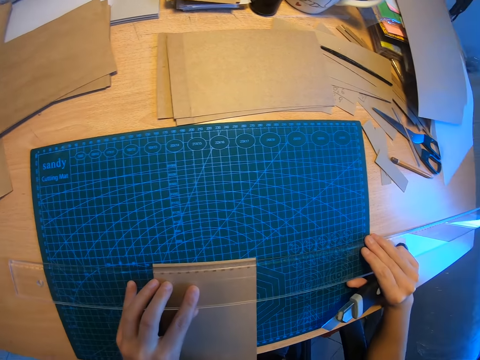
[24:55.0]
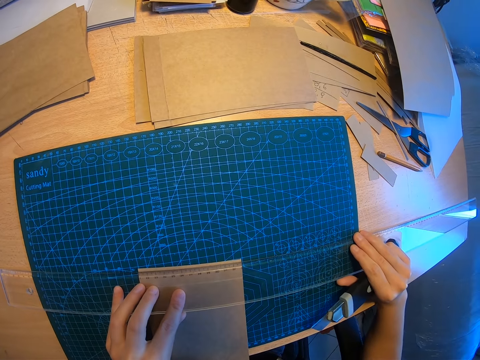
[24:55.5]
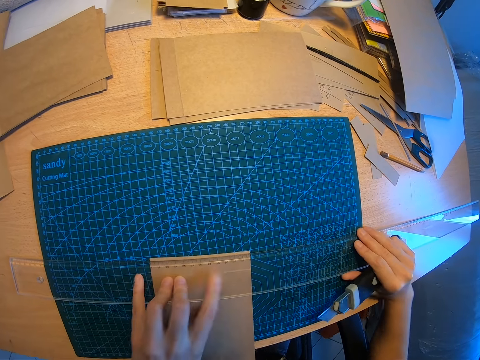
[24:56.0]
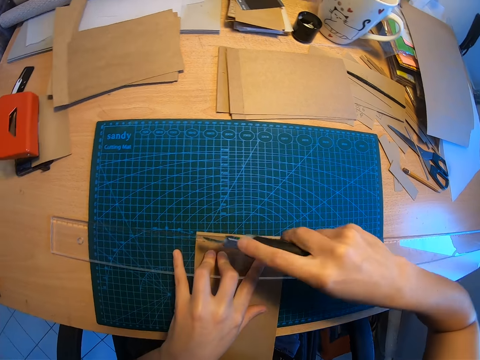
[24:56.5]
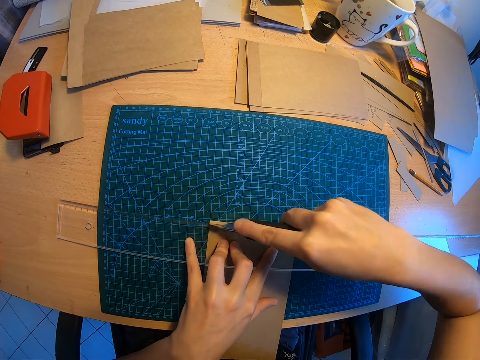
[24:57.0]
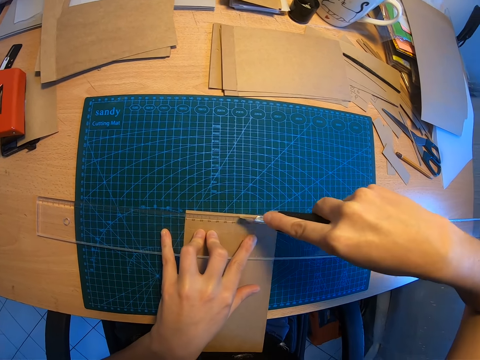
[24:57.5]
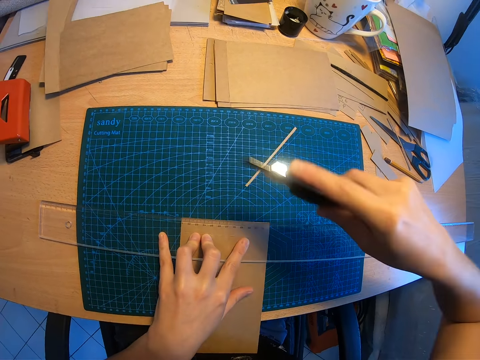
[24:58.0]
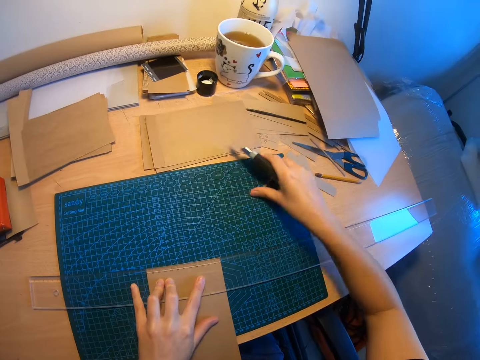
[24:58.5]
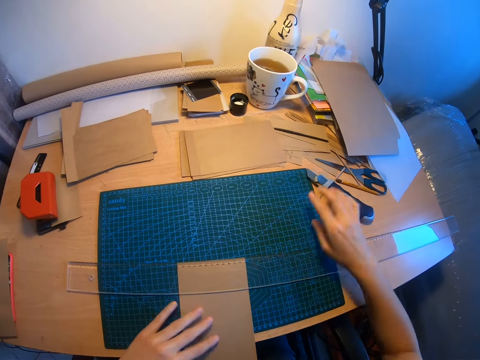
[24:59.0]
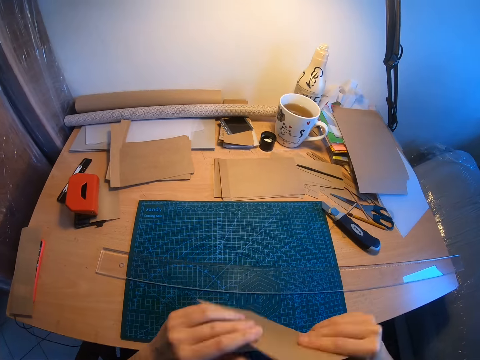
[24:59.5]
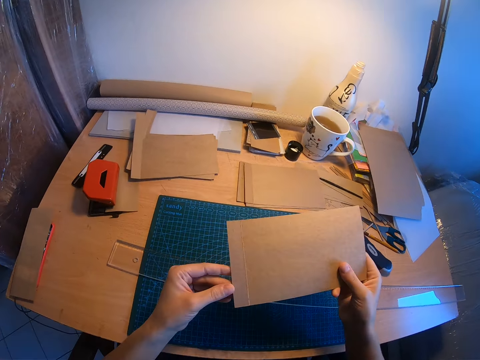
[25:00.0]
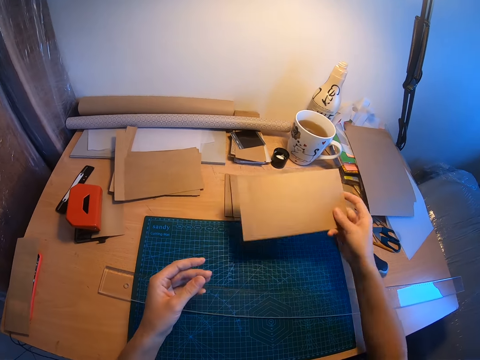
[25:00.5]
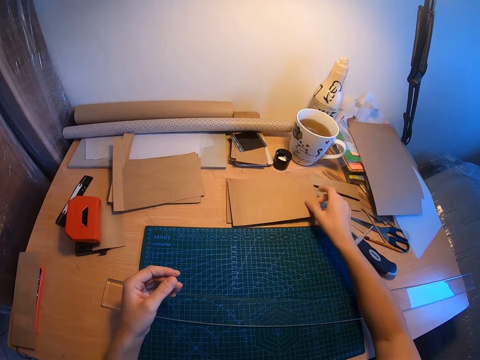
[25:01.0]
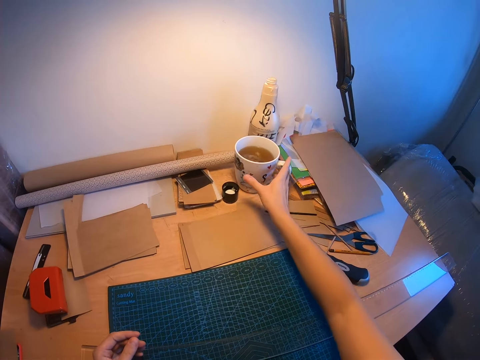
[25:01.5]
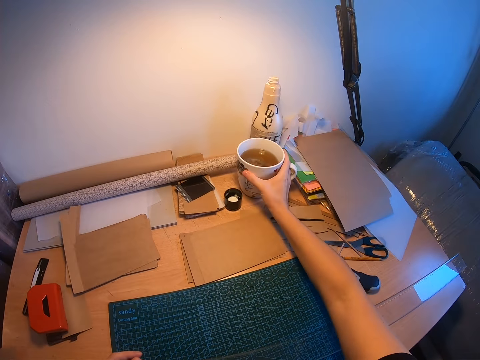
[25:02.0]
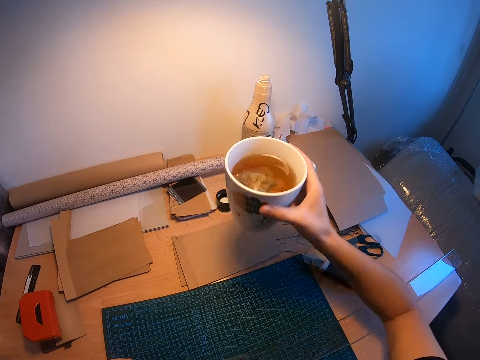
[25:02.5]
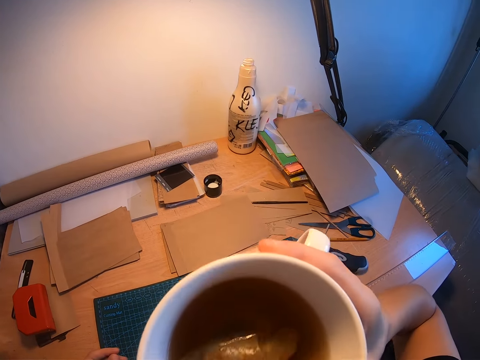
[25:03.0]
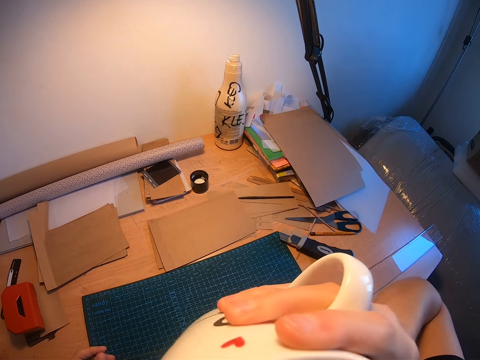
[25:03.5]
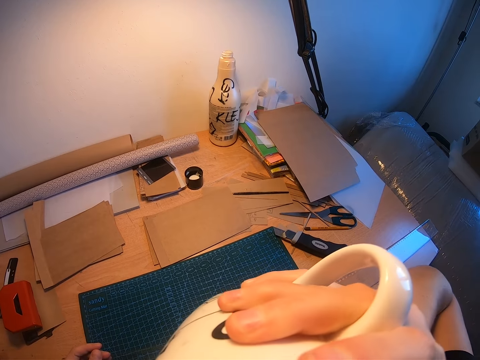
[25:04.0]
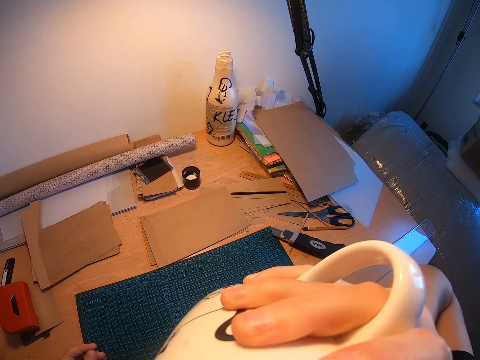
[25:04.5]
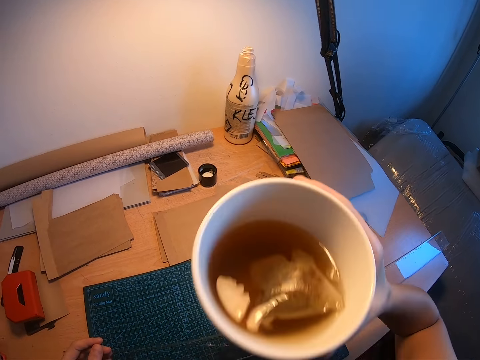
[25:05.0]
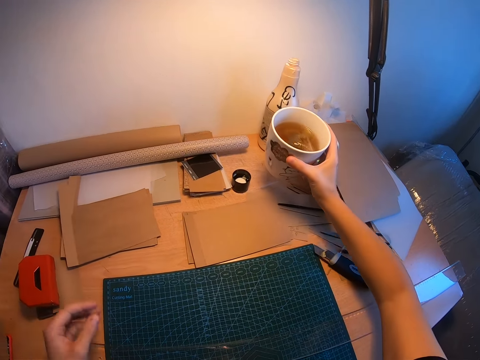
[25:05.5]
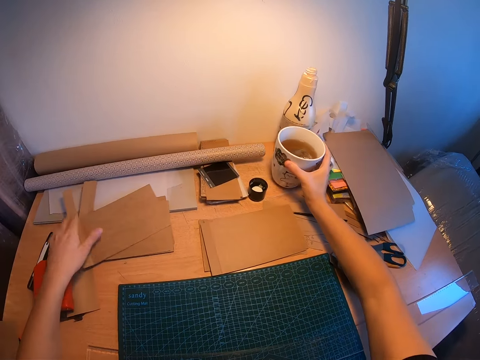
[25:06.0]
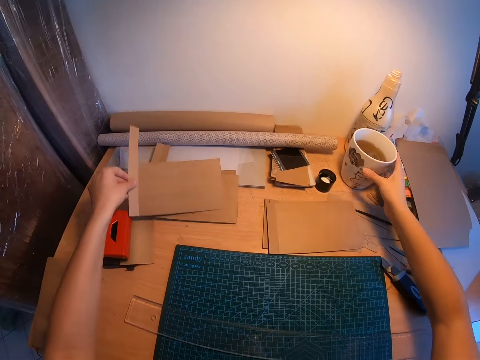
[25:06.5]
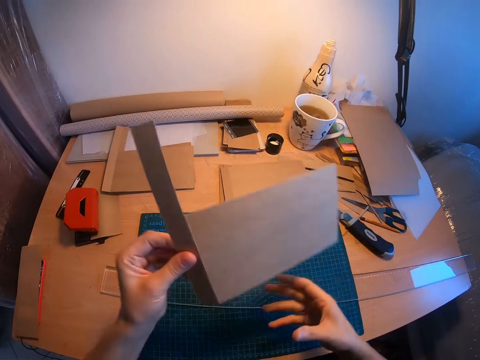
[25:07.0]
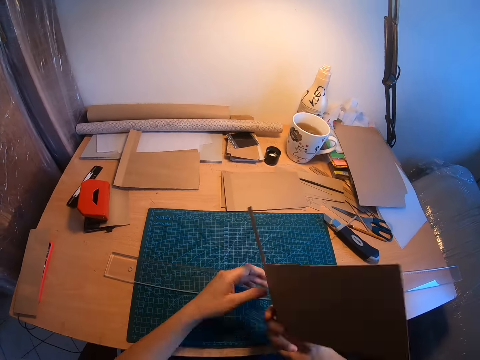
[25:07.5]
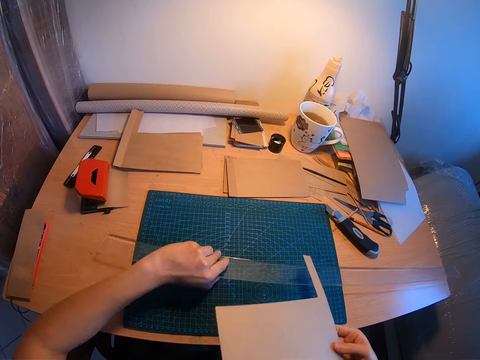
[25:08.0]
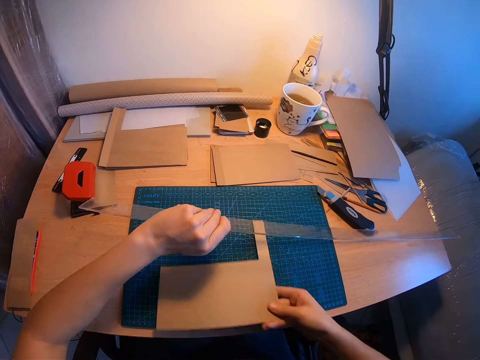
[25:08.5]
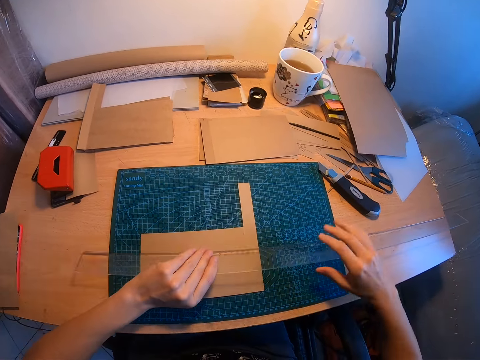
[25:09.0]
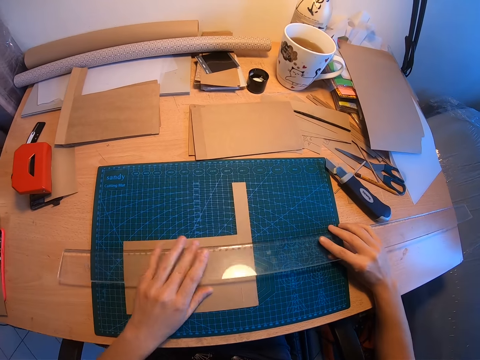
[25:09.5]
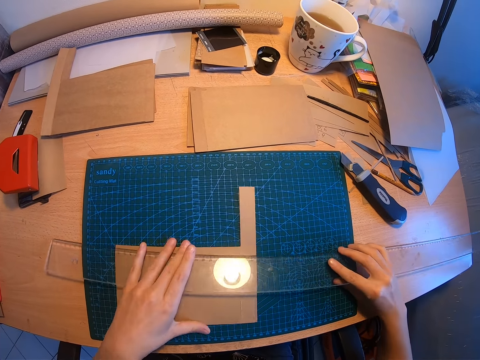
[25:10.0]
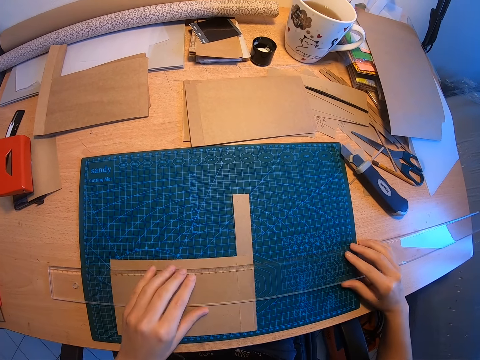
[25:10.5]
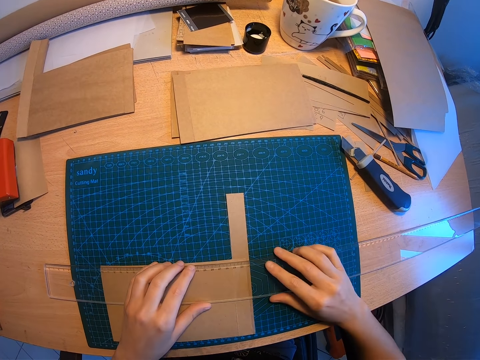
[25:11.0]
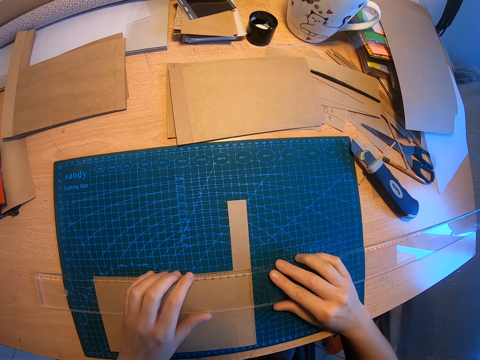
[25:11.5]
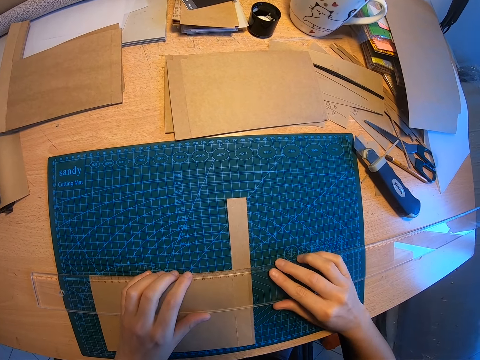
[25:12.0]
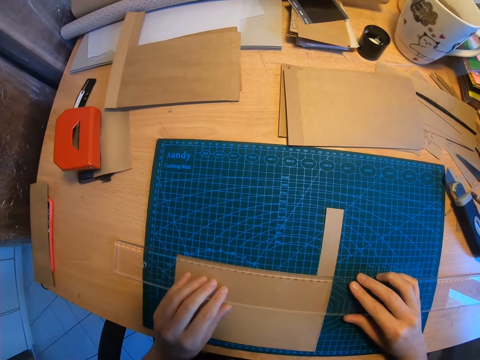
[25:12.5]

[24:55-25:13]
The camera wearer cuts the brown paper or manilla paper. She moves the cut paper away with her right hand. She drops the paper cutter knife on the table. She picks up the brown paper. She drops the brown paper on another part of the table, on top of the other manilla papers. She picks up a mug from the table. She drinks tea from the mug. She raises the mug. She drops the mug on the table. She picks up another brown paper from the desk with her left hand. She moves the brown paper to her right hand. She raises the long ruler with her left hand. She drops the brown paper on the mat on the table with her right hand. She measures the manilla paper. She positions the long ruler with both hands.

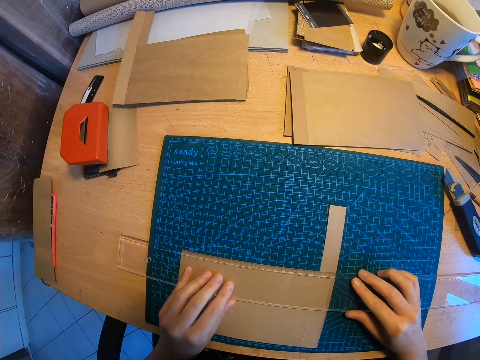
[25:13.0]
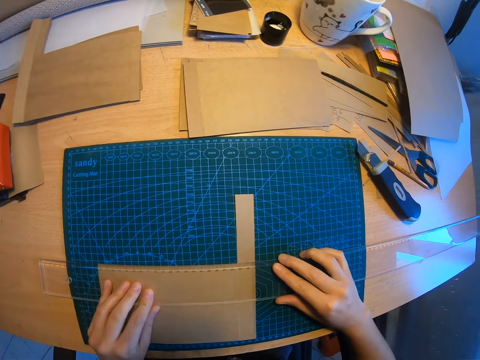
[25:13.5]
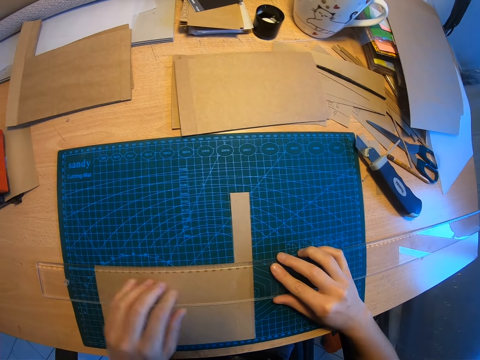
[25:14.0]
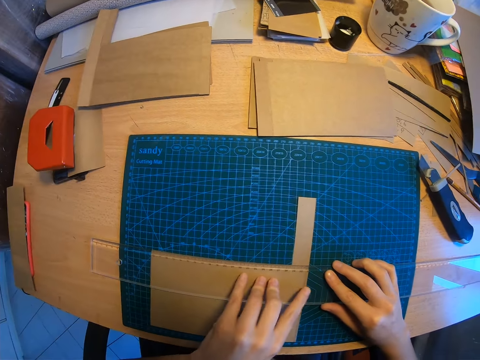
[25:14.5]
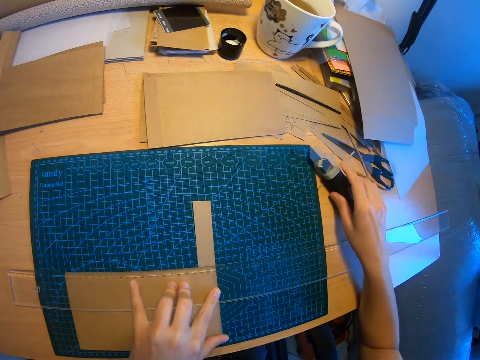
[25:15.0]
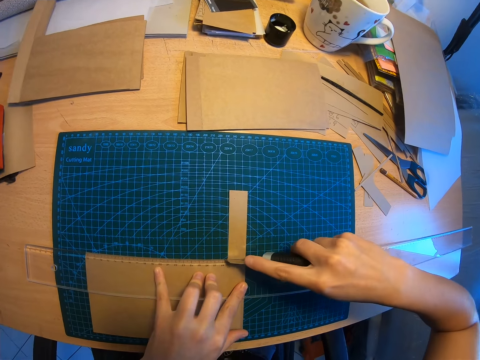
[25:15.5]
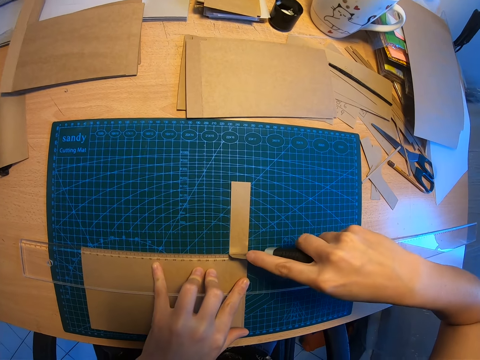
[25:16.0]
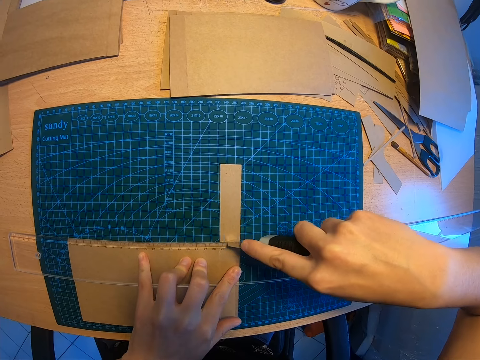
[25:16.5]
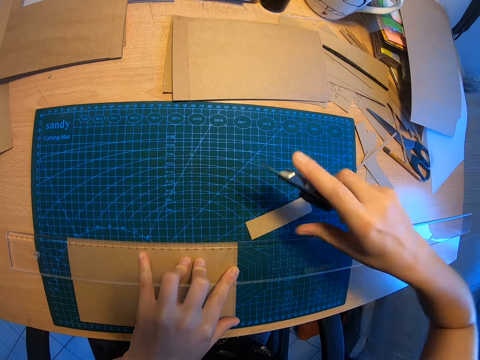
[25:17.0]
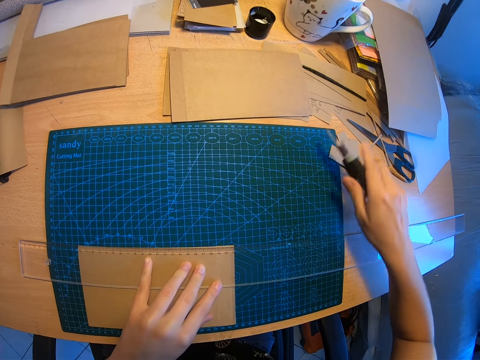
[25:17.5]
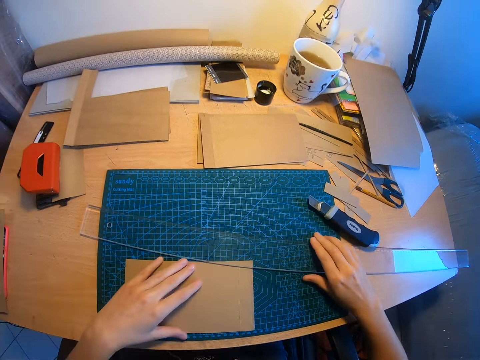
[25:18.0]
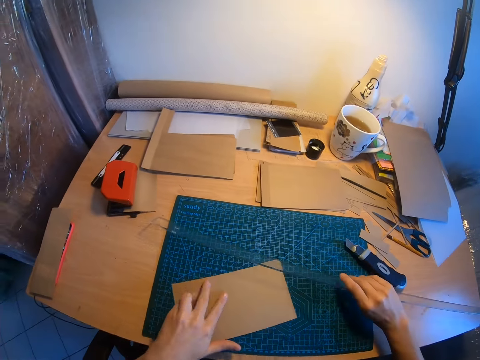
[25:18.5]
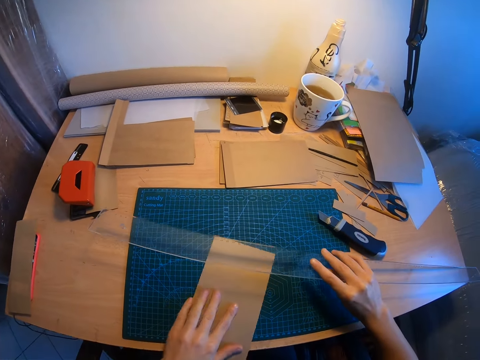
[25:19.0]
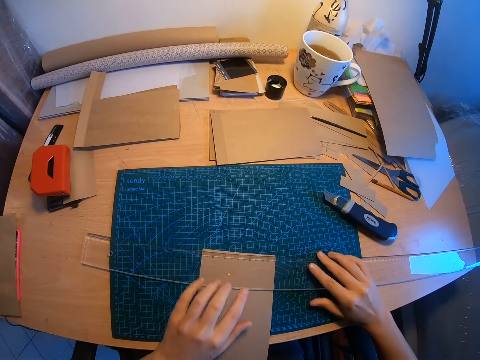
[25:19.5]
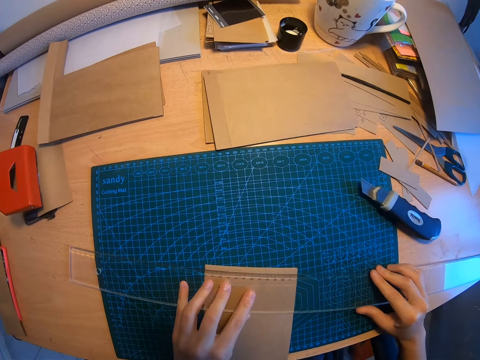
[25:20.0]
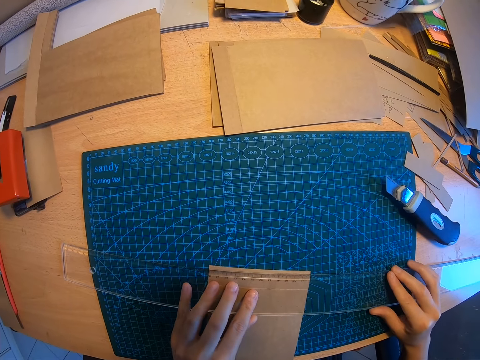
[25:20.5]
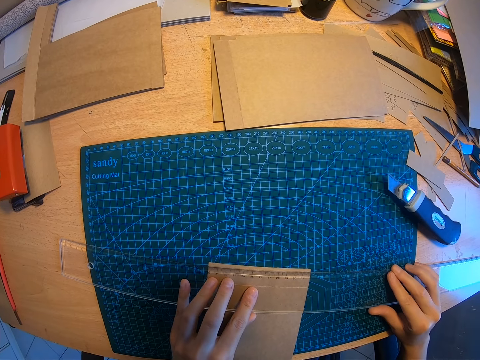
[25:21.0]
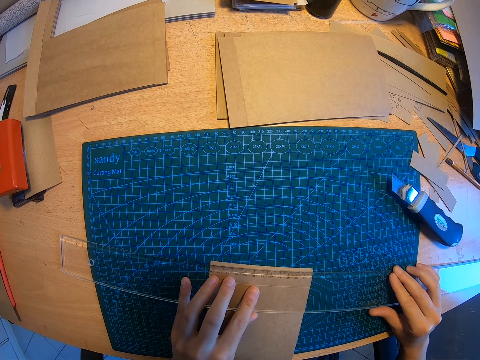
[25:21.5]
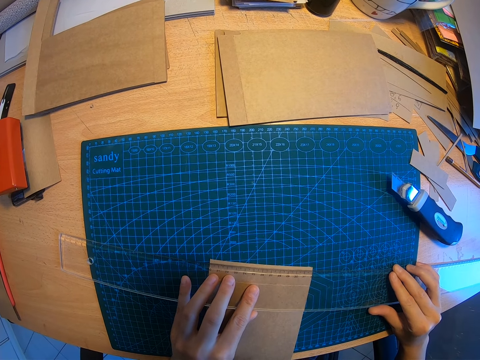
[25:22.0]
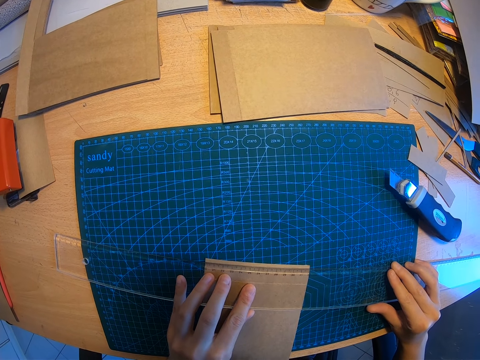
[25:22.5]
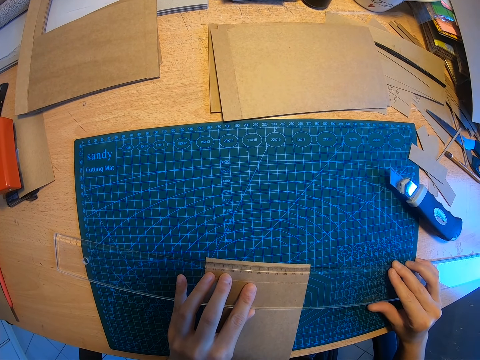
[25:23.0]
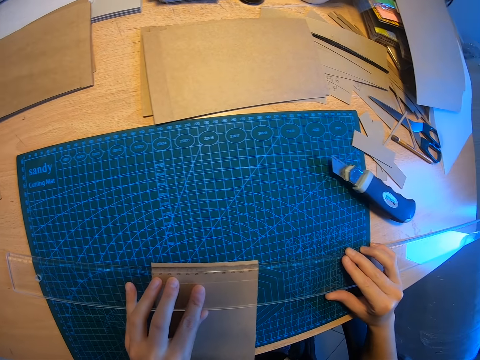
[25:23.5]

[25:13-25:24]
The camera wearer picks up the paper cutter knife with her right hand. She cuts the brown paper or manilla paper. She moves the cut paper away with her right hand. She drops the paper cutter knife on the table. She raises the long ruler with her right hand. She turns the brown paper with her left hand. She measures the manilla paper. She positions the long ruler with both hands.
